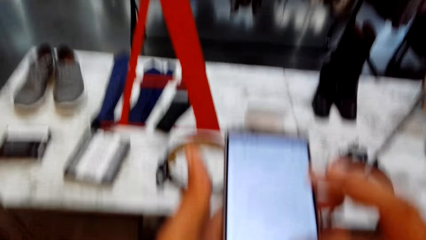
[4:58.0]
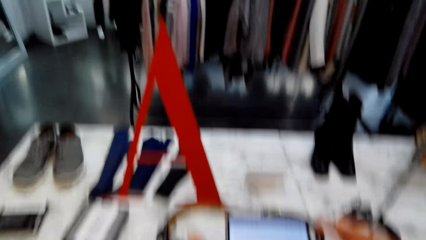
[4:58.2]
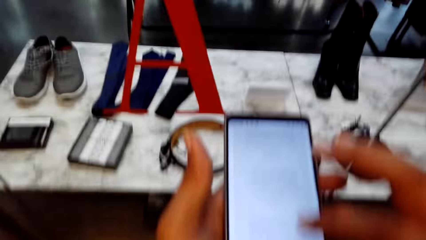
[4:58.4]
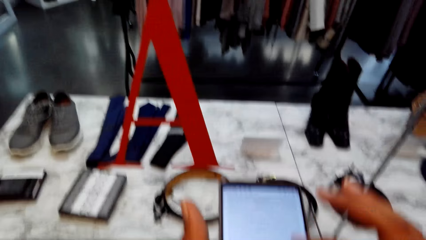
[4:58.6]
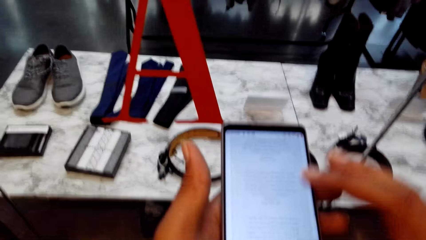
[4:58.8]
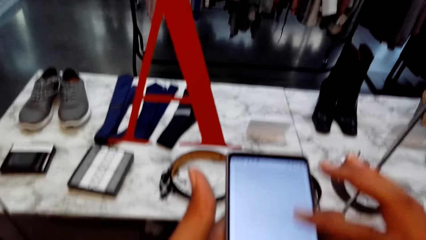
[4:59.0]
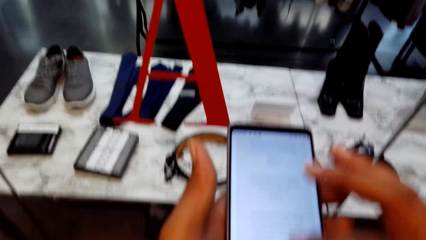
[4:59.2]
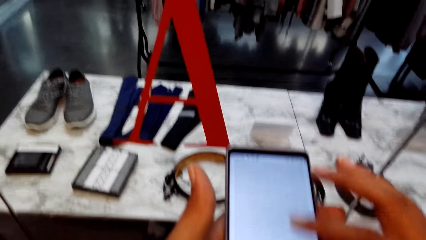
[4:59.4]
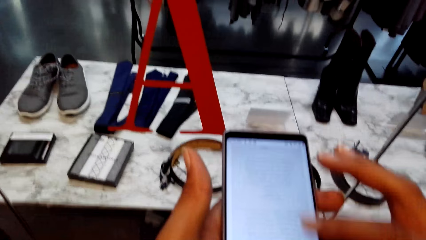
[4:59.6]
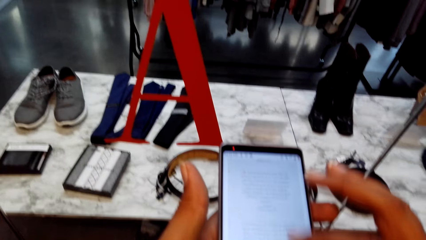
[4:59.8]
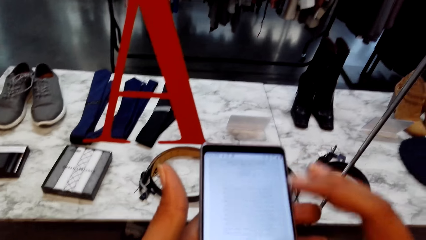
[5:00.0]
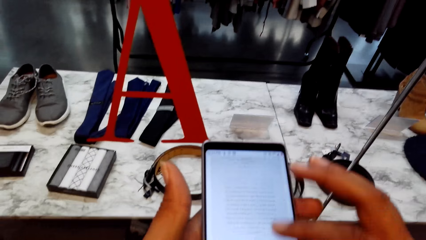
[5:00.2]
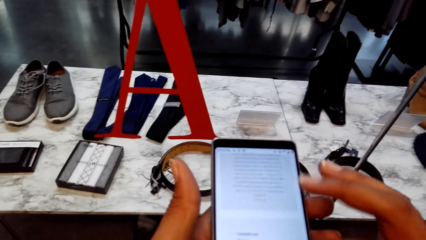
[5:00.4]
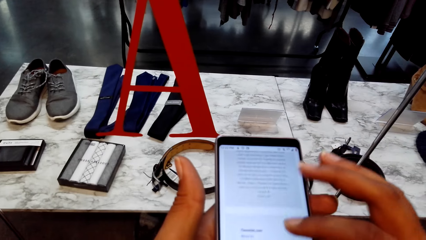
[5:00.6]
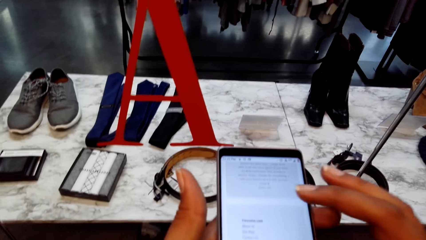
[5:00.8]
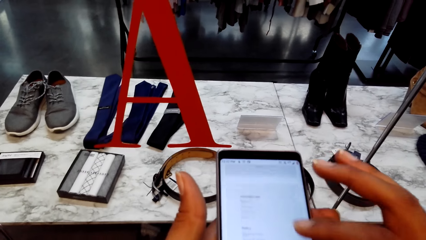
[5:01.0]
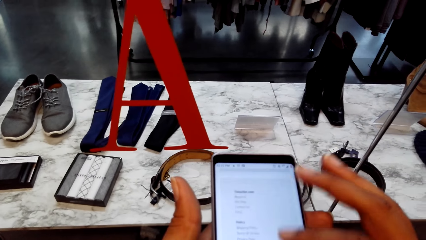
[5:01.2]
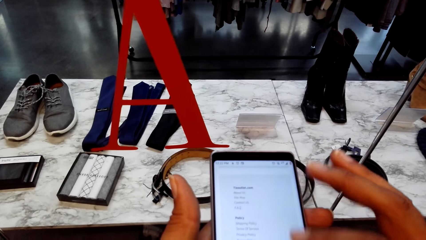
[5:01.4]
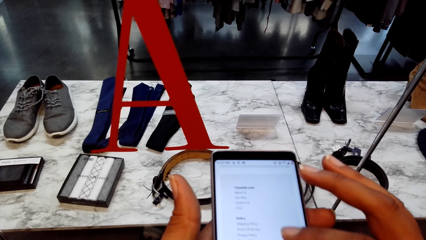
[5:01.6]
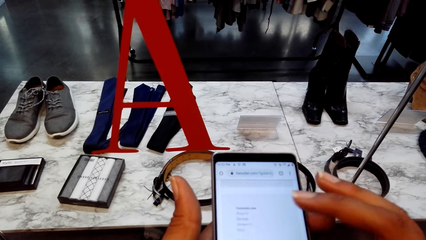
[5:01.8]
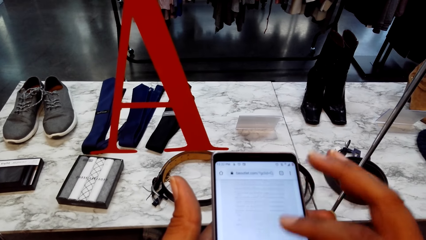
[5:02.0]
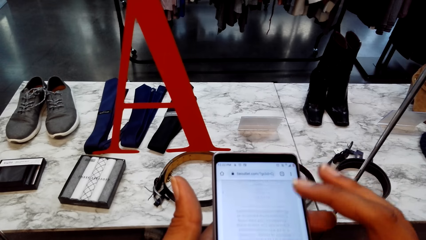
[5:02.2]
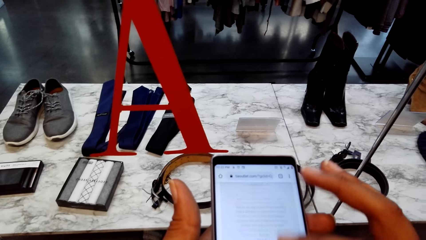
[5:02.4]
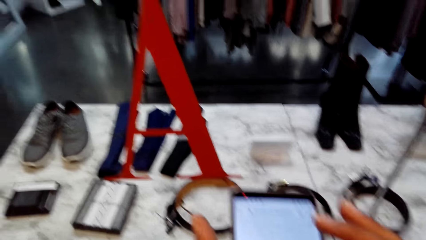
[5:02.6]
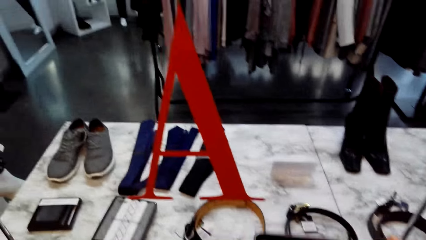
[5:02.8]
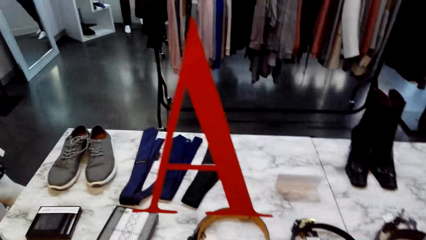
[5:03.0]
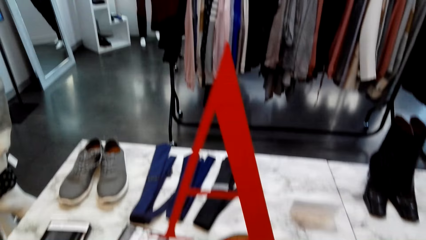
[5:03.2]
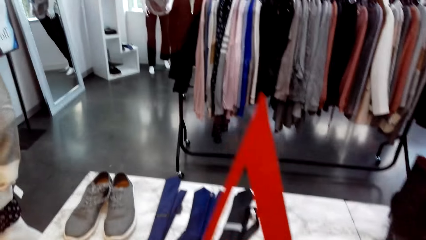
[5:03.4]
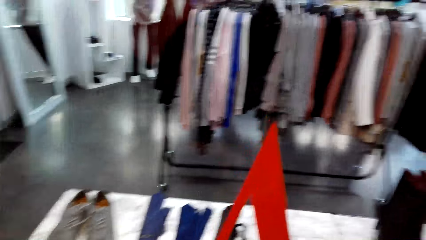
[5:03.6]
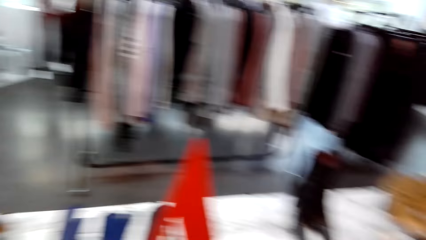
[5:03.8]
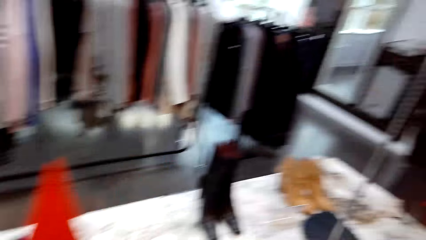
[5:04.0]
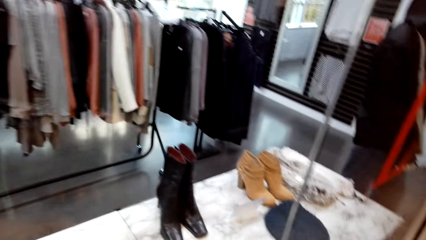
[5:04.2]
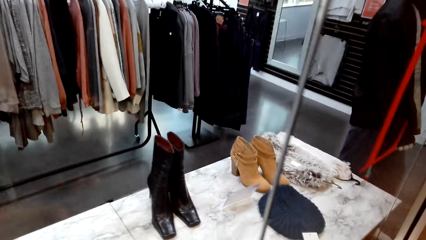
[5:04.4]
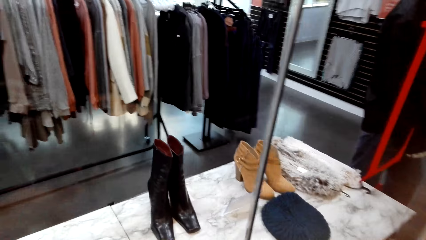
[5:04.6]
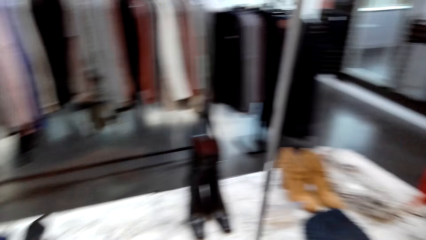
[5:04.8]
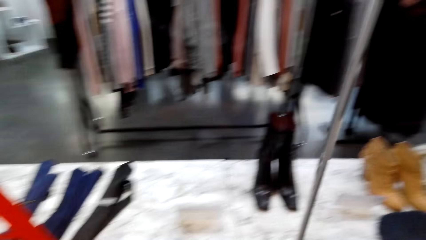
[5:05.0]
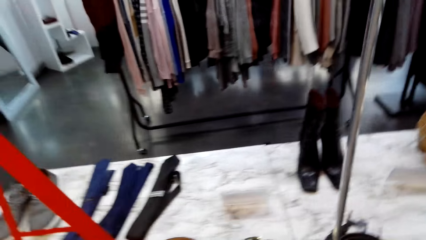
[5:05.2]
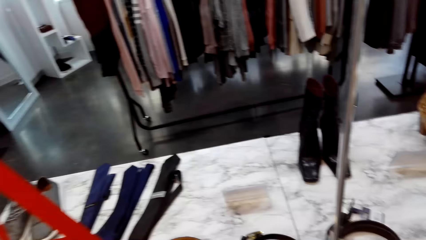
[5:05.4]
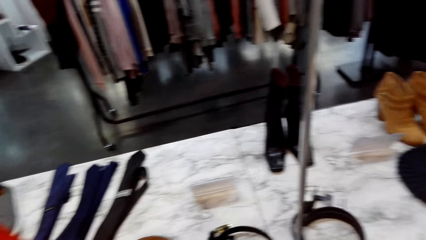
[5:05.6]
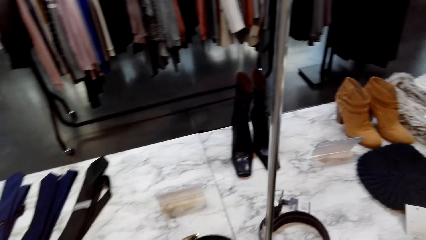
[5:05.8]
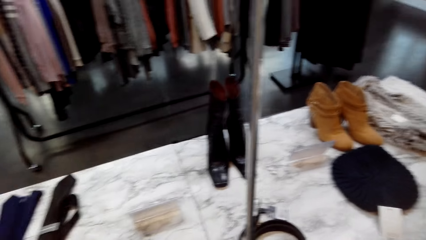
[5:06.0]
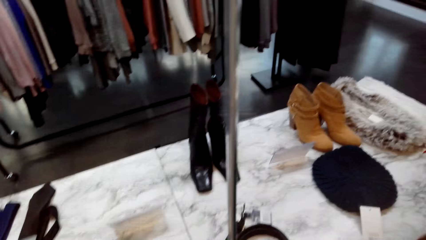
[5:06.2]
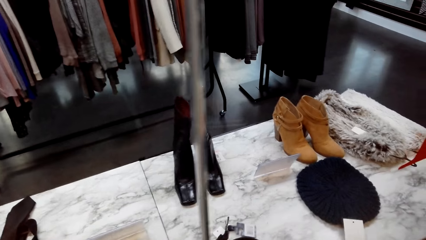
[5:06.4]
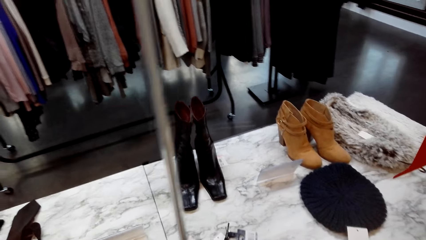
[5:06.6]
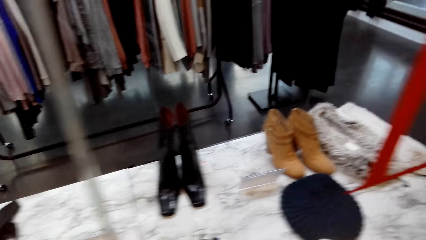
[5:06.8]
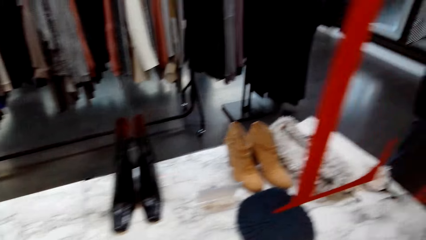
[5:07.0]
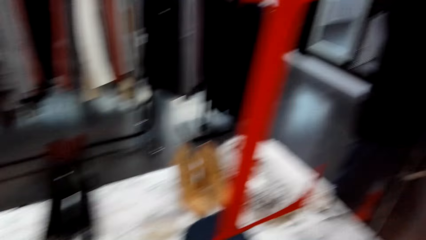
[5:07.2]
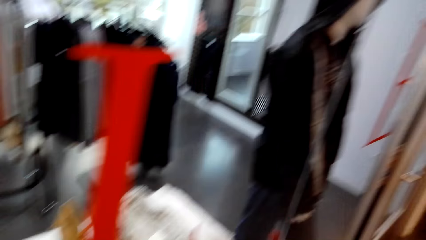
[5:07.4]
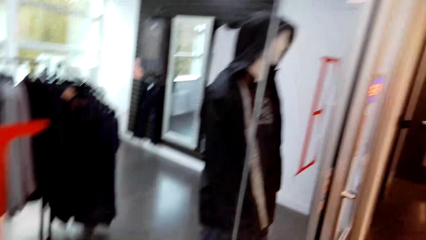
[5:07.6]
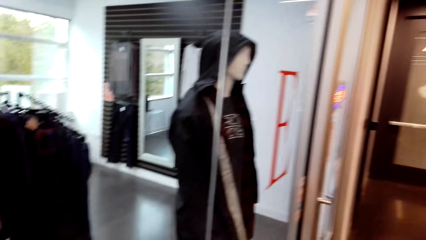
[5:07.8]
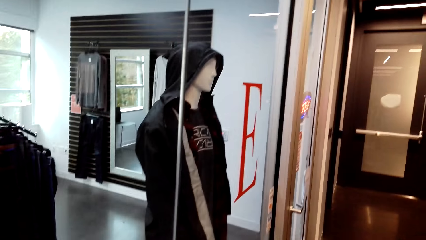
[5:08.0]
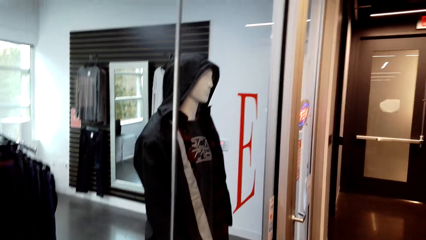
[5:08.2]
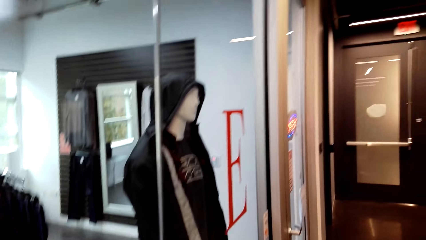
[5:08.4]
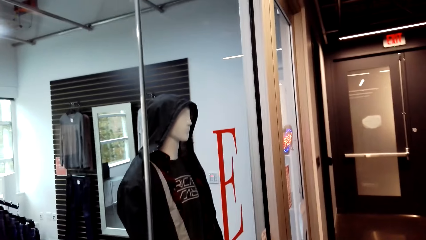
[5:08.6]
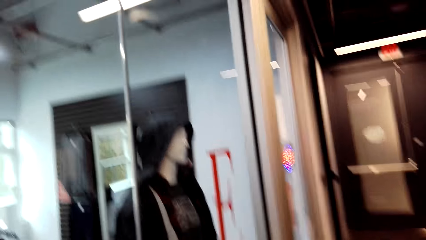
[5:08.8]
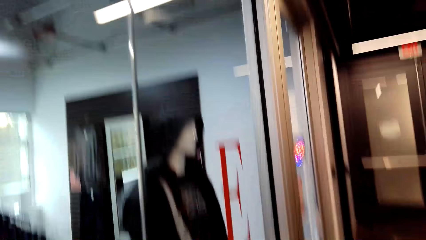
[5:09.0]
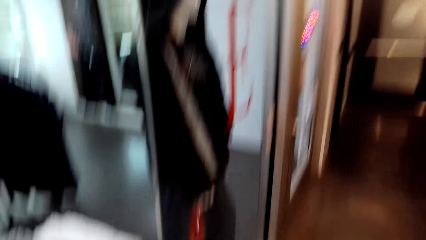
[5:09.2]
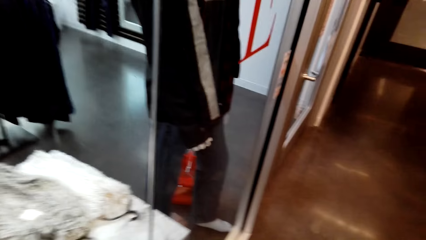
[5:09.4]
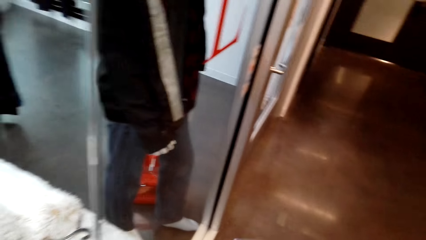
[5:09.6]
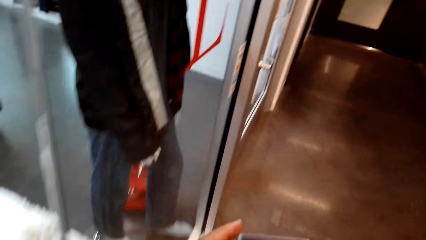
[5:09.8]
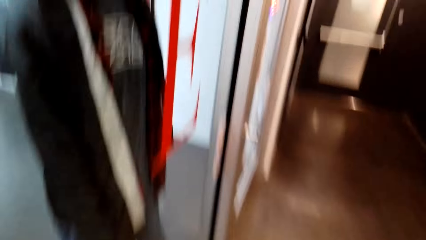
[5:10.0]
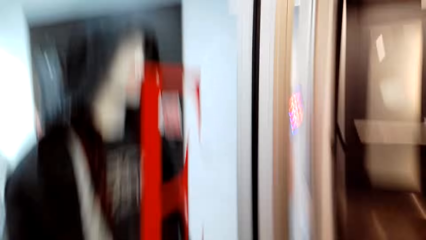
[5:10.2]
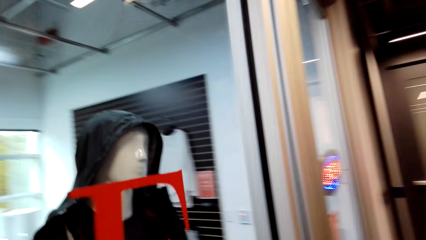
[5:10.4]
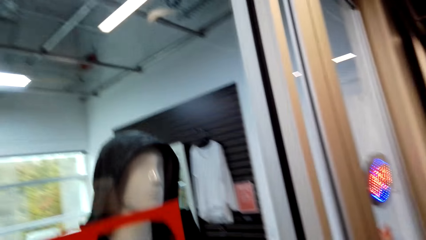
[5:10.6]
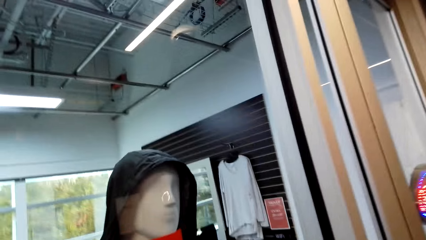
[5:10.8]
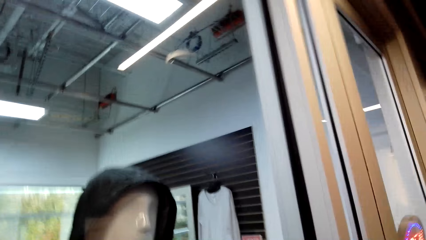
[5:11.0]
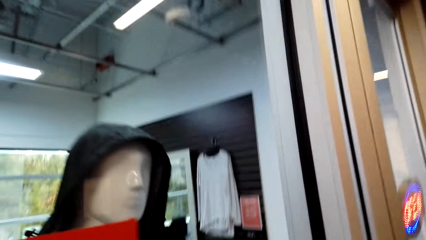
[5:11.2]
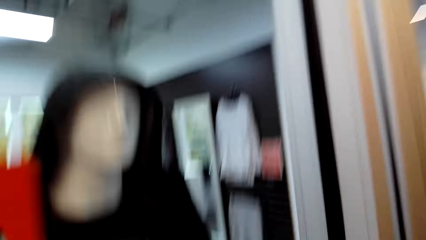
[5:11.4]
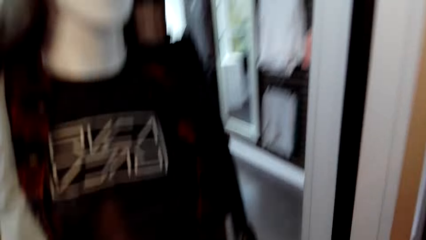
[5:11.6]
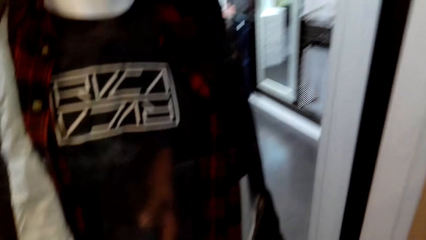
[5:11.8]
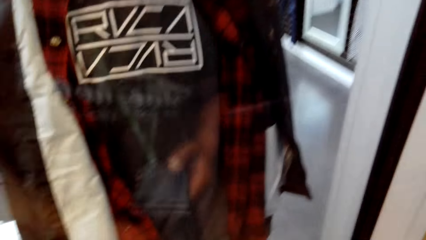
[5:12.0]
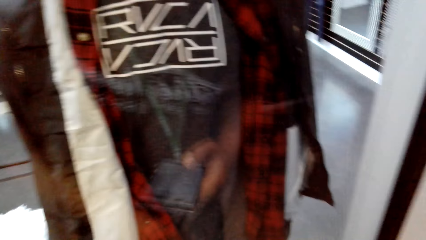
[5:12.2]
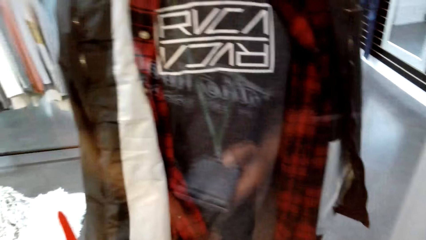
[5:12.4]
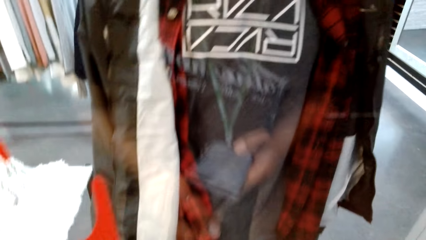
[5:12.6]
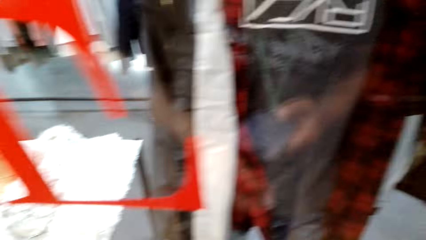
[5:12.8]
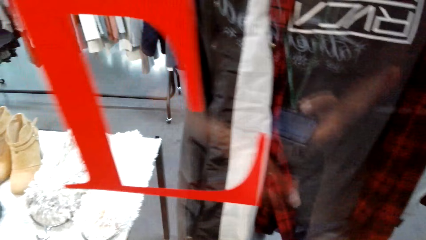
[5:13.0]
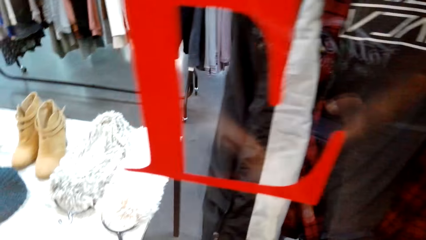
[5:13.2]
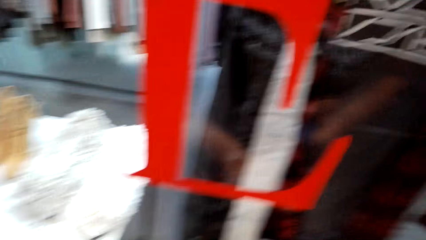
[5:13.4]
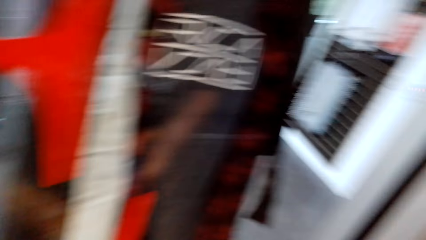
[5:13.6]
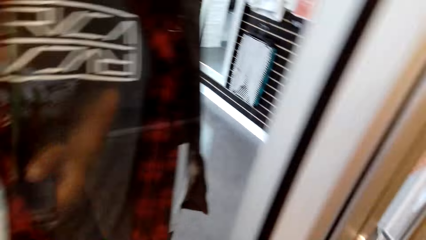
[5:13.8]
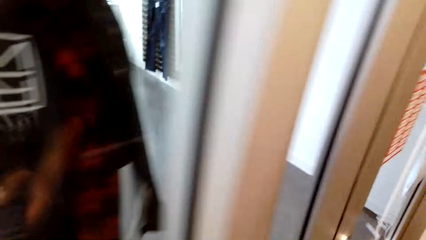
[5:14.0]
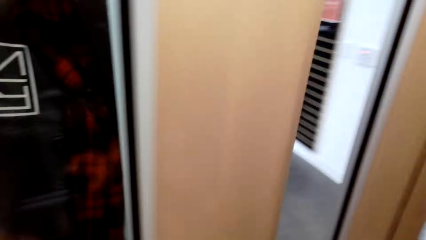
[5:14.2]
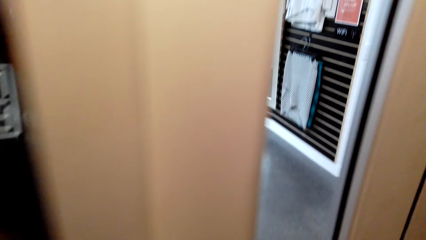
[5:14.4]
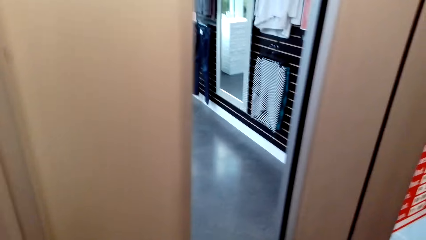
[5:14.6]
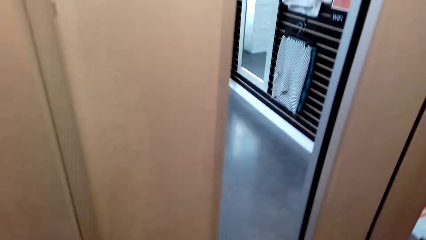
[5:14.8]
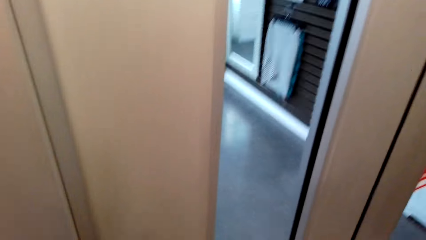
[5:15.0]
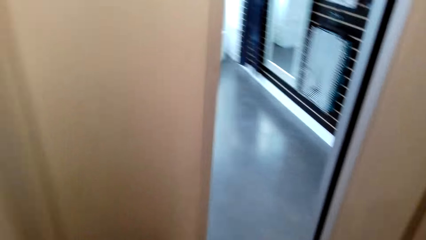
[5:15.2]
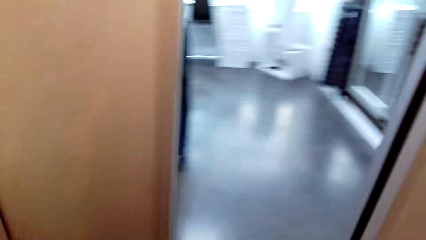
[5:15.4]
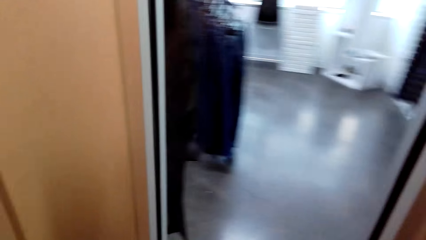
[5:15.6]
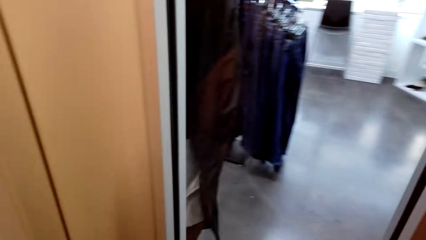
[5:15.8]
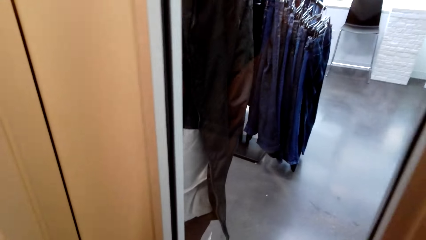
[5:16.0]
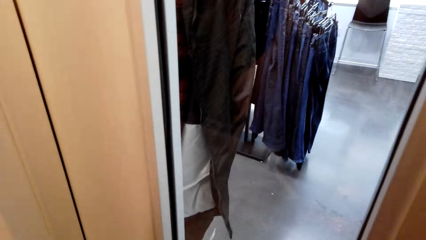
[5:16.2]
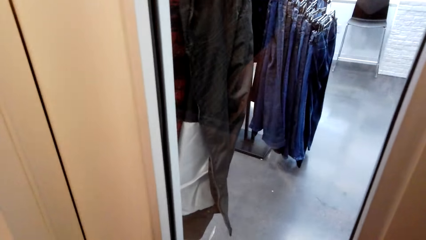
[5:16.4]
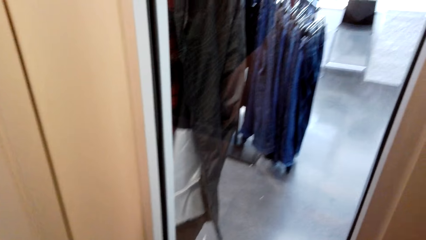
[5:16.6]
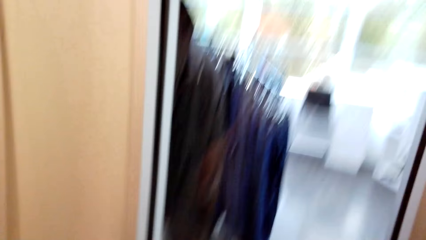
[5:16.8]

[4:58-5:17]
The camera wearer looks around. They scroll the phone. They scroll the phone repeatedly. They look around. They walk in the mall. They talk. They look around.
